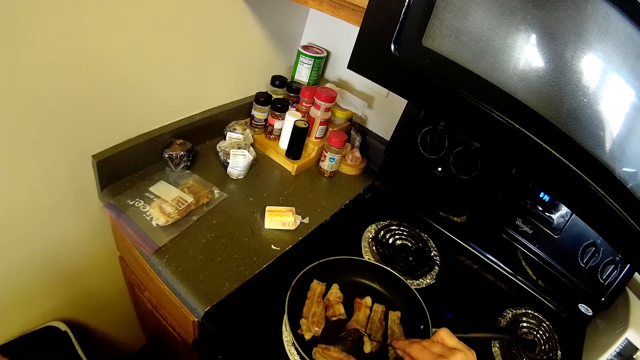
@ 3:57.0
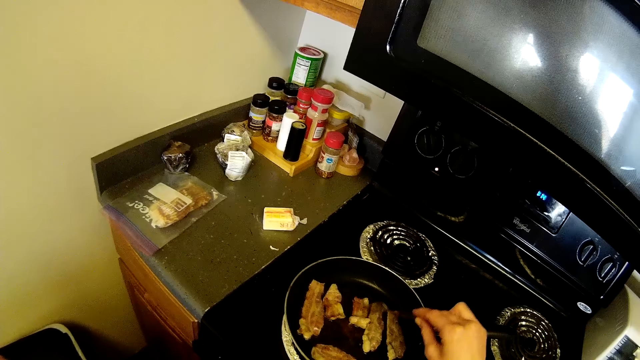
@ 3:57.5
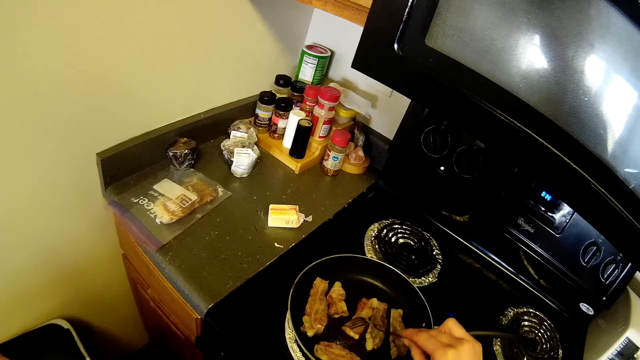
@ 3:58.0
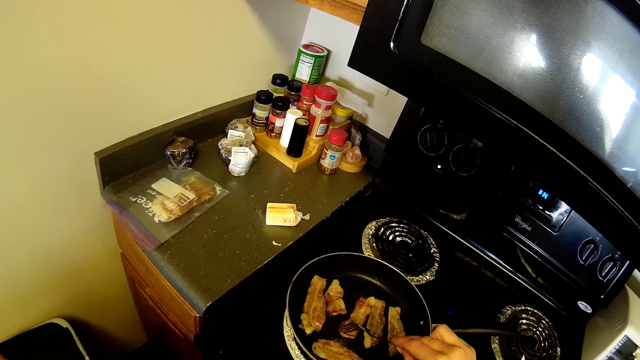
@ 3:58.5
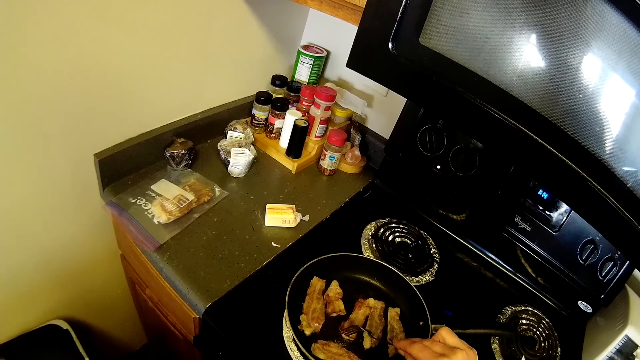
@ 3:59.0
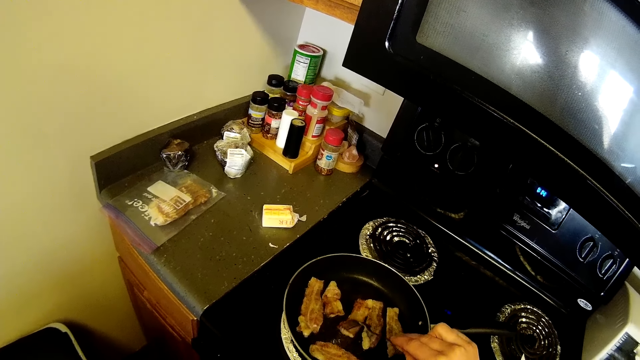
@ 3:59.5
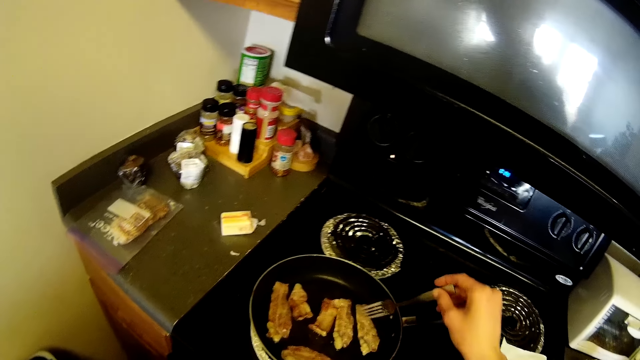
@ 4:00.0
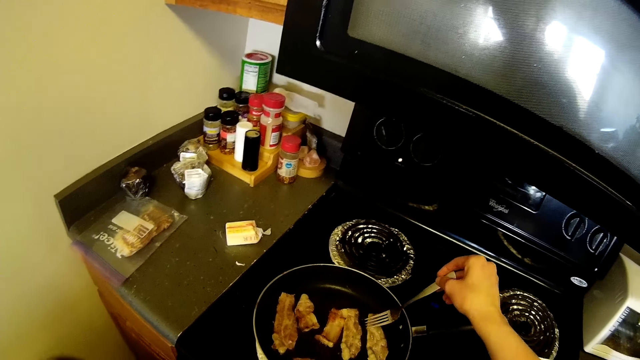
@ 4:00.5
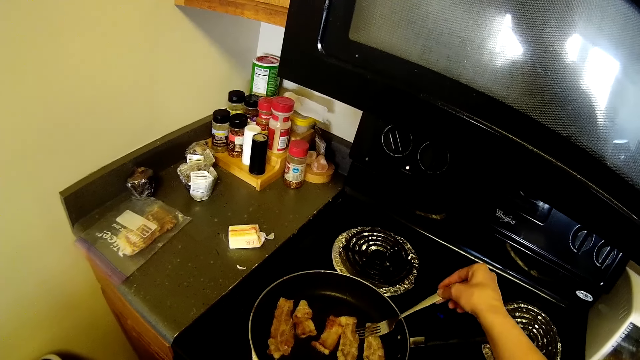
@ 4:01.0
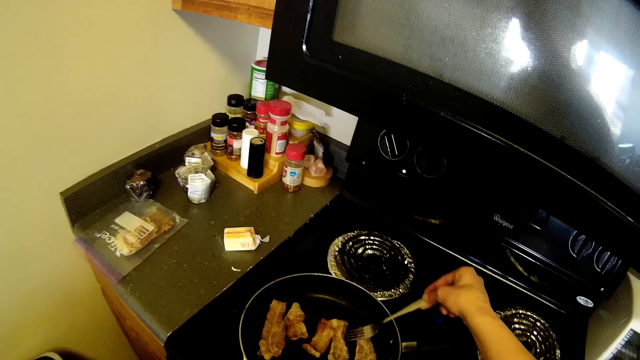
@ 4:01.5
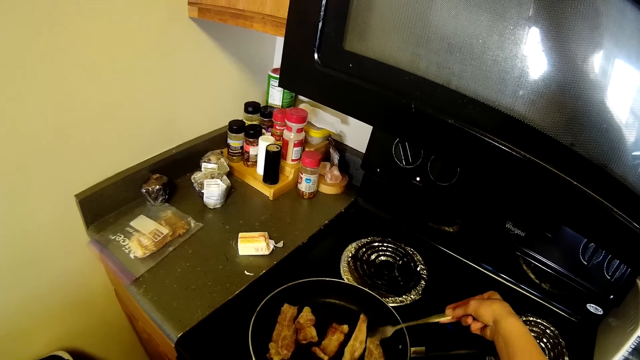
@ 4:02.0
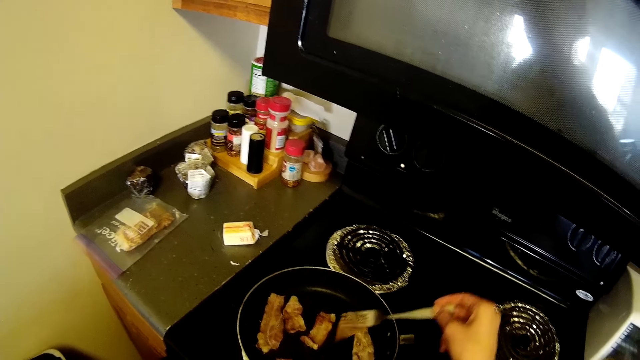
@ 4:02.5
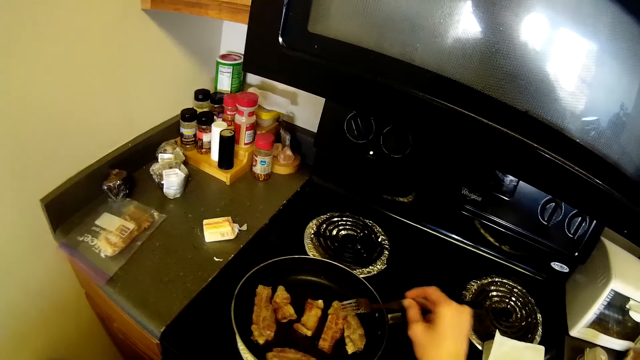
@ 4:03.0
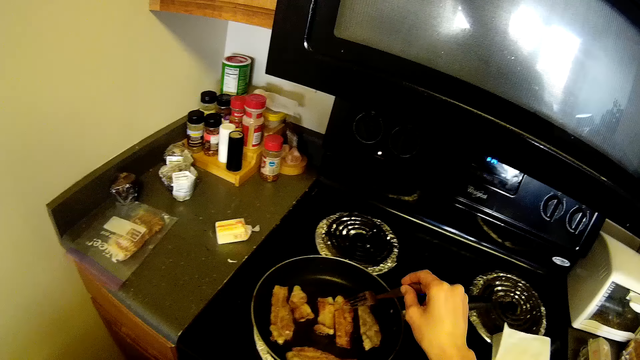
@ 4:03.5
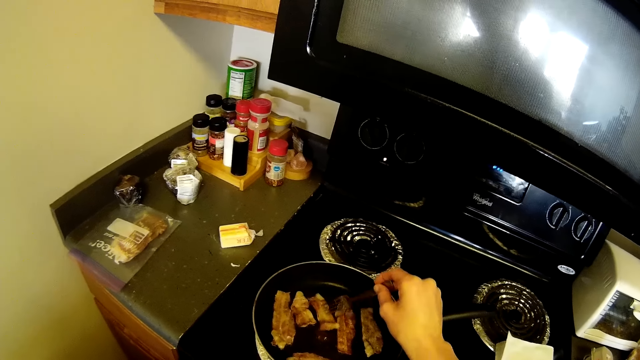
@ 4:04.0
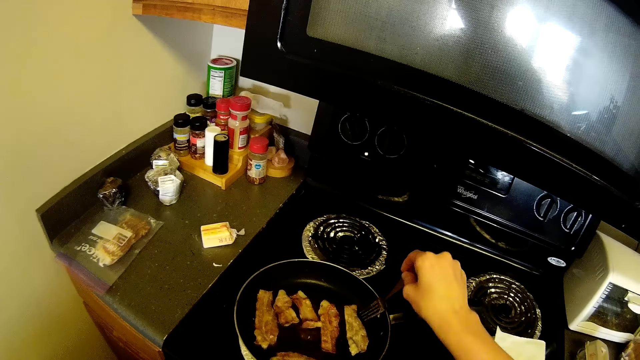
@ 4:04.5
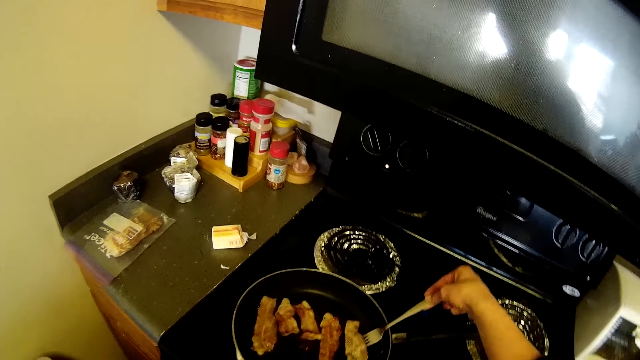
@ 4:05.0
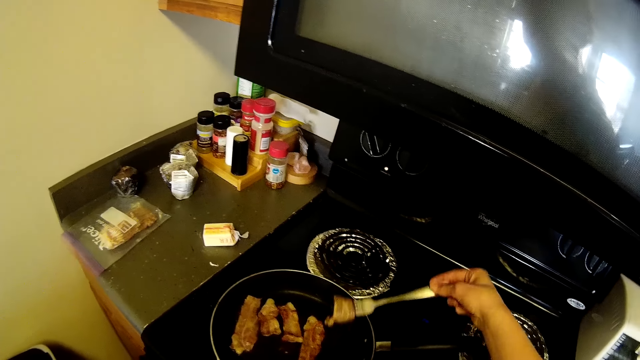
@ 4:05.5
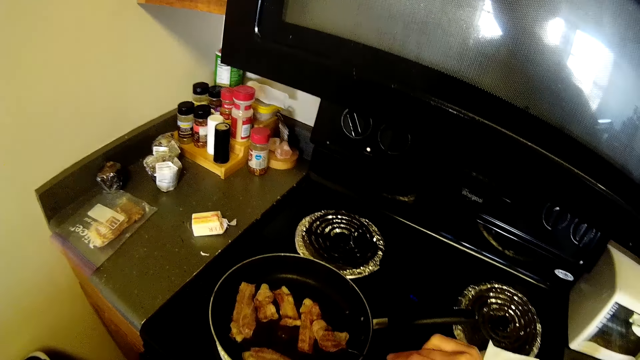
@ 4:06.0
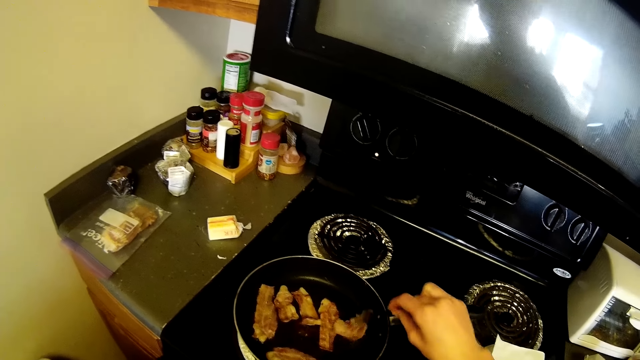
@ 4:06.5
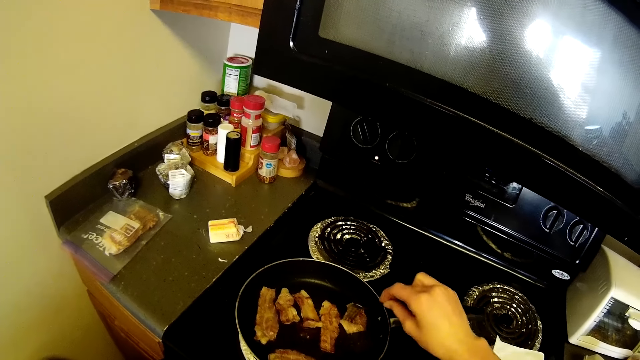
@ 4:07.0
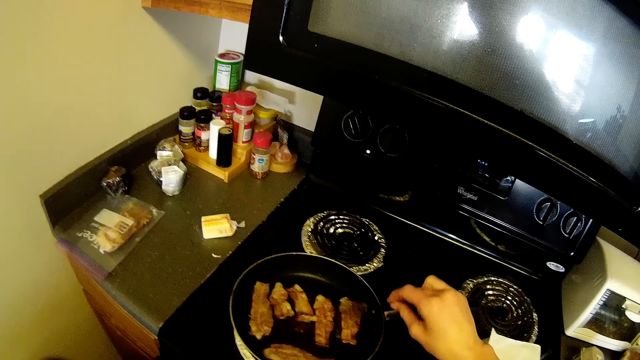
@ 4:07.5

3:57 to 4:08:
The camera wearer turns the fish fillets in the pan with the fork spoon.

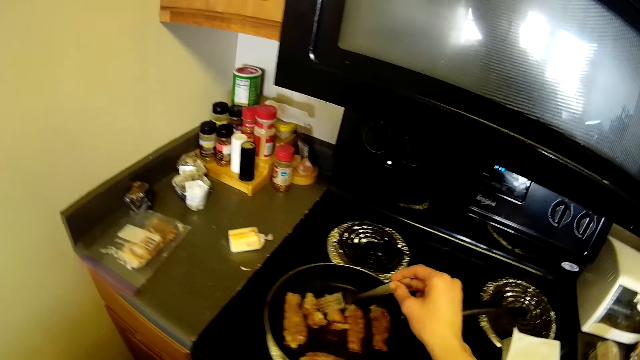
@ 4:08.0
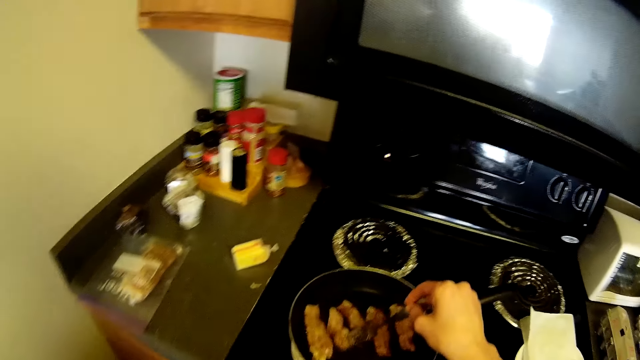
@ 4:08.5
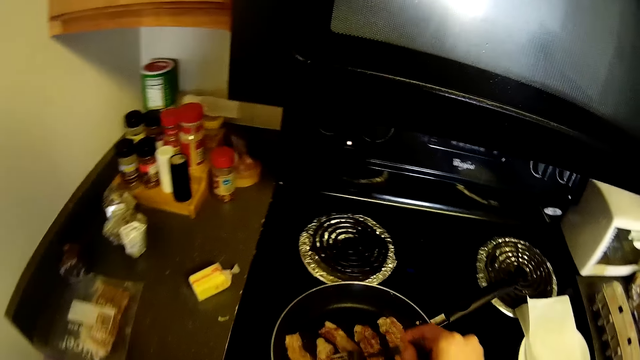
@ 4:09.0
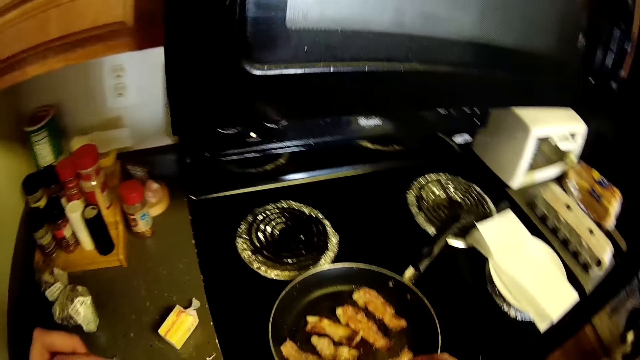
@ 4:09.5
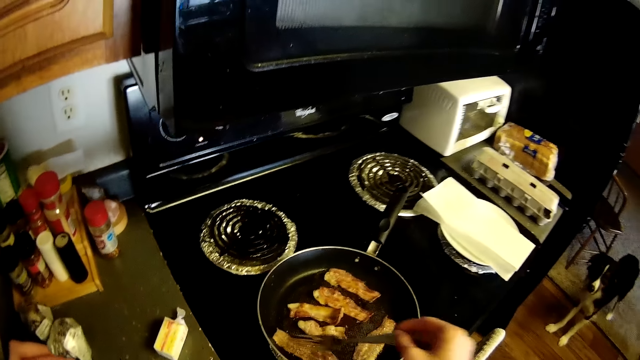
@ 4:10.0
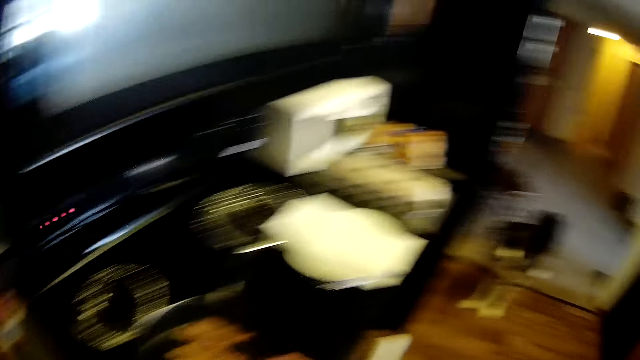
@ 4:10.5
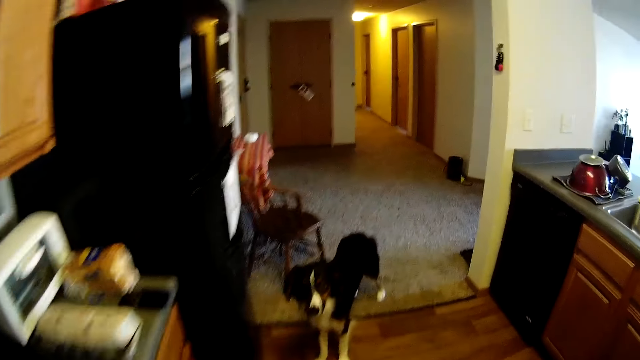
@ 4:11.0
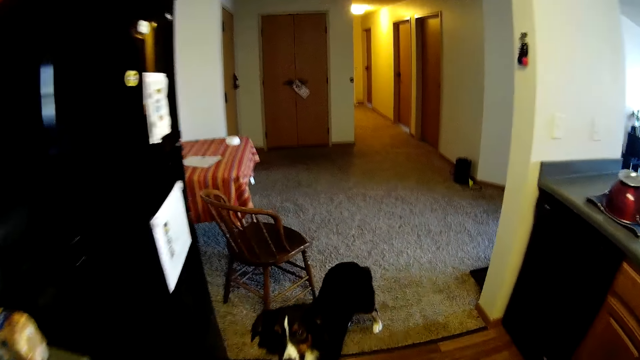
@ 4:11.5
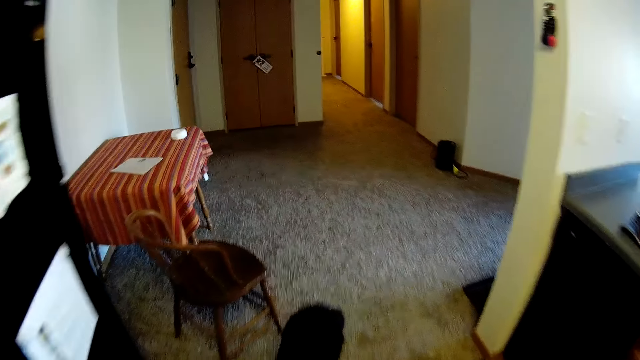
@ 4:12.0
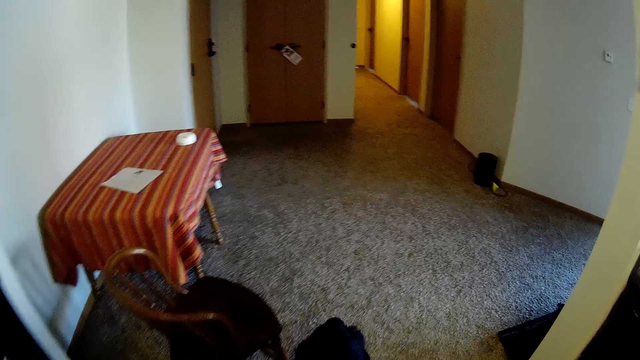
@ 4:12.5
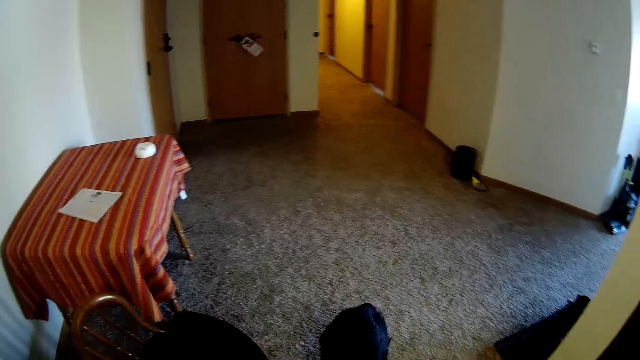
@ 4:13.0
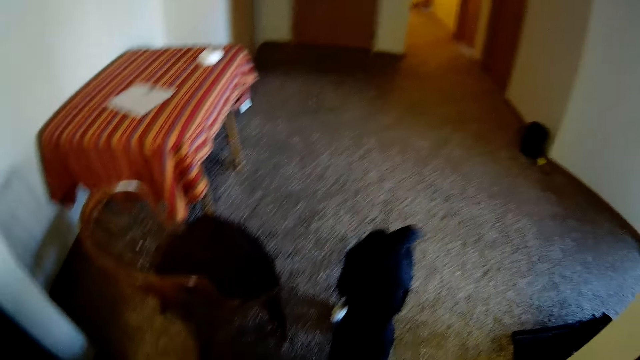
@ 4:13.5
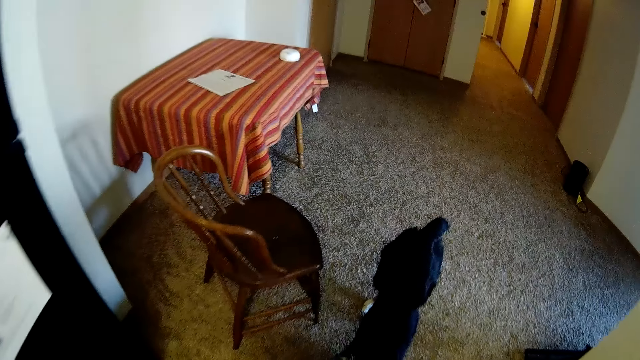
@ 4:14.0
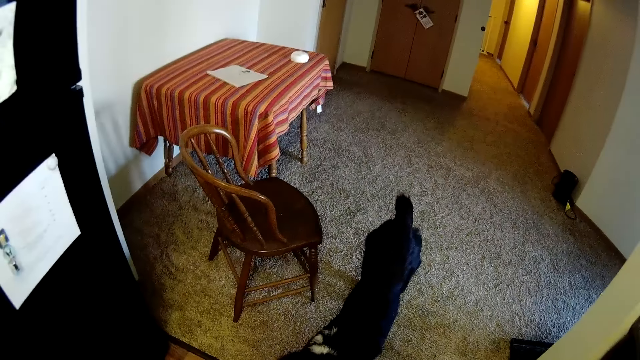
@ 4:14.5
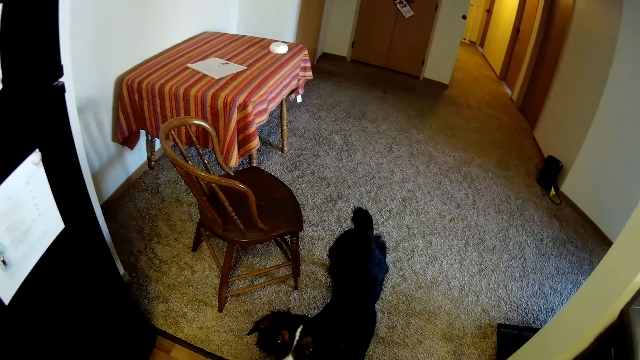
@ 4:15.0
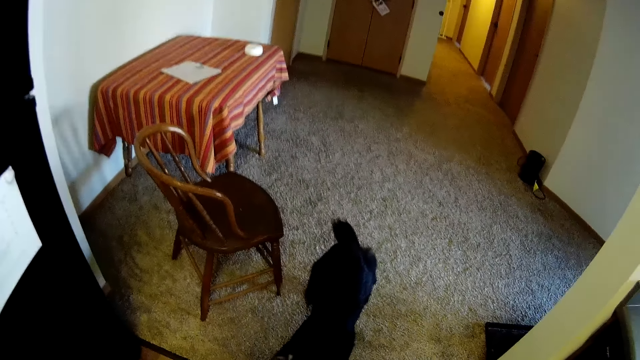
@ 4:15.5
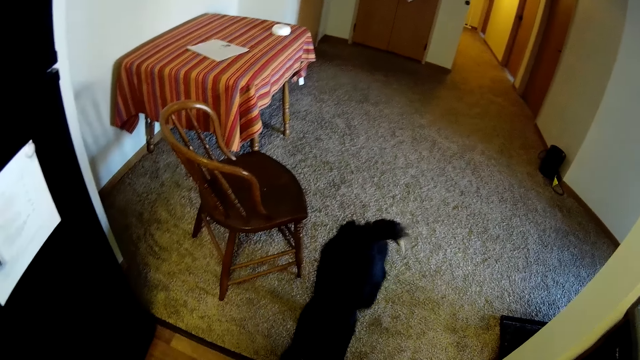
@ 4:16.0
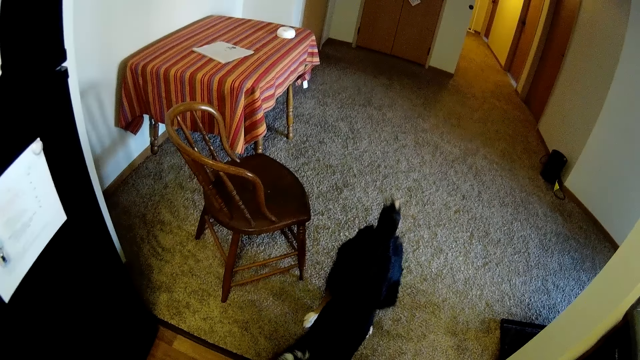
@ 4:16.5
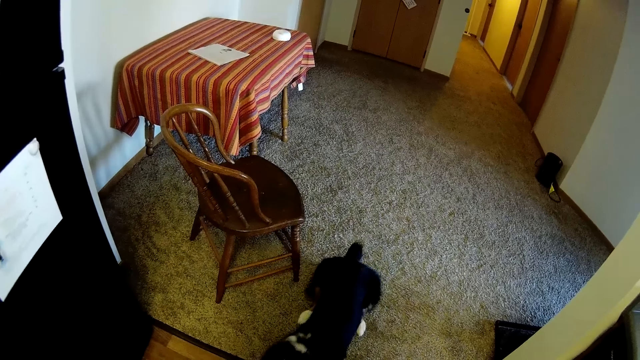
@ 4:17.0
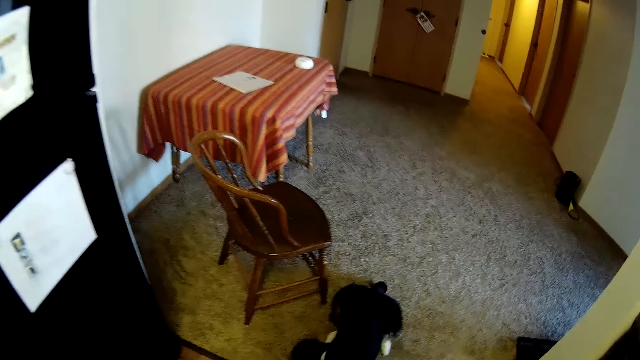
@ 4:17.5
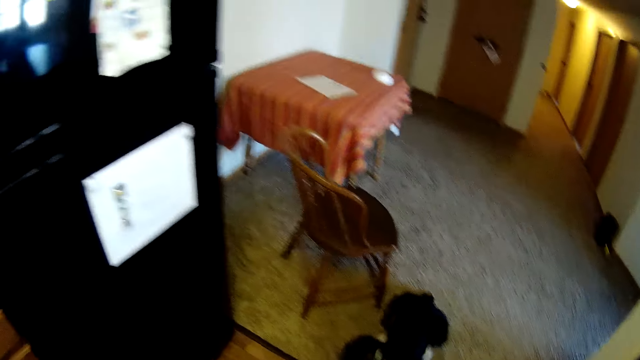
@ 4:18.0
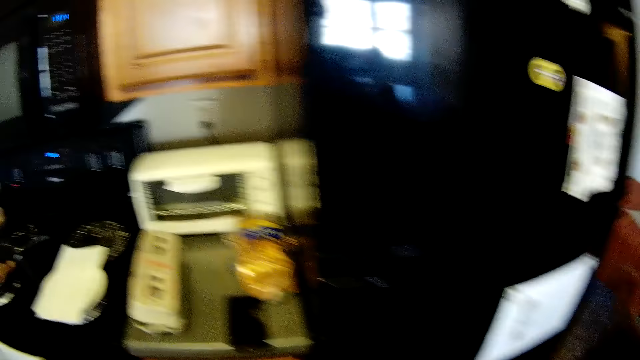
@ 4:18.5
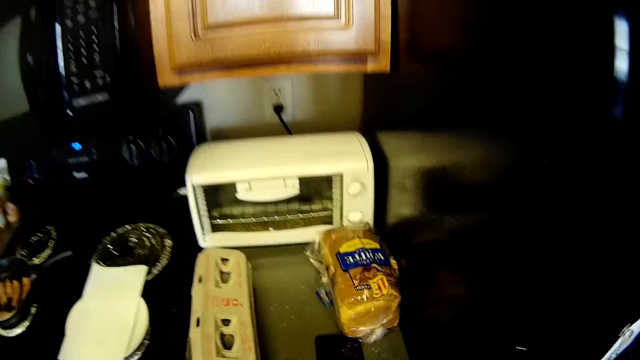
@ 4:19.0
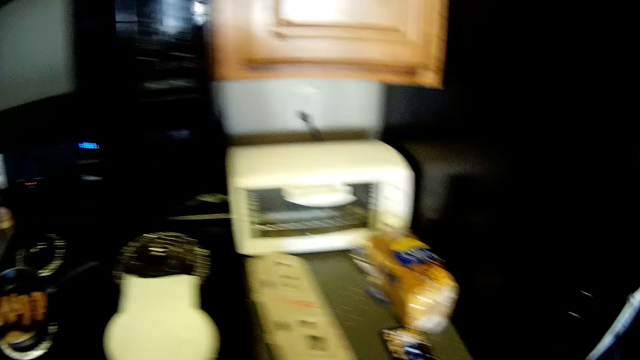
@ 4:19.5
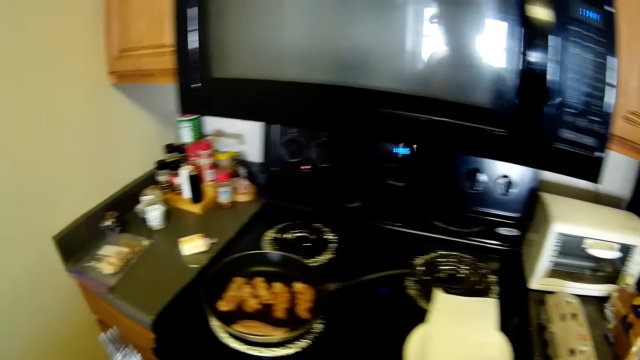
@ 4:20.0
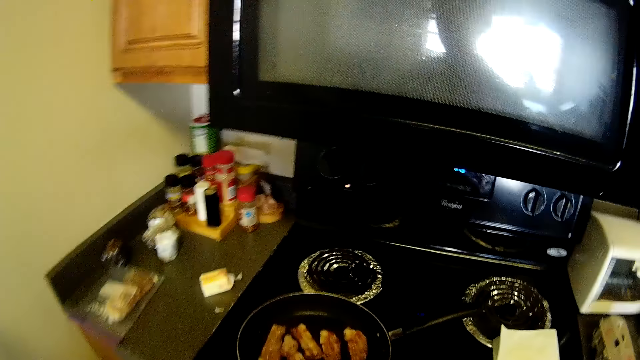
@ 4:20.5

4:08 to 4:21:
The camera wearer walks and looks at the dog. She turns around and looks at the kitchen area. She touches a phone on the kitchen counter with her right hand.
